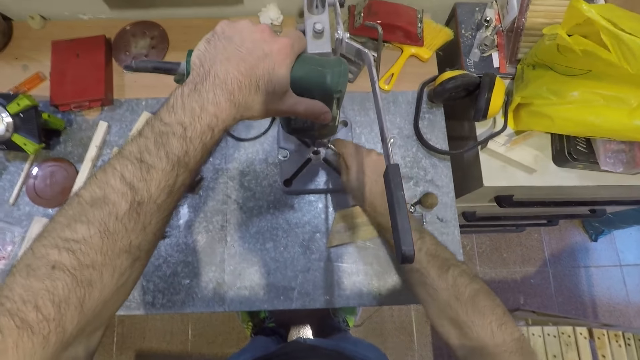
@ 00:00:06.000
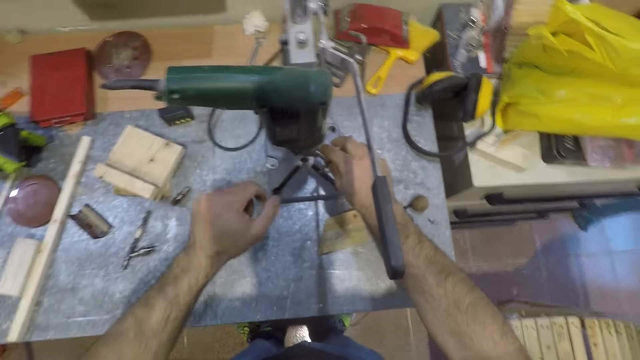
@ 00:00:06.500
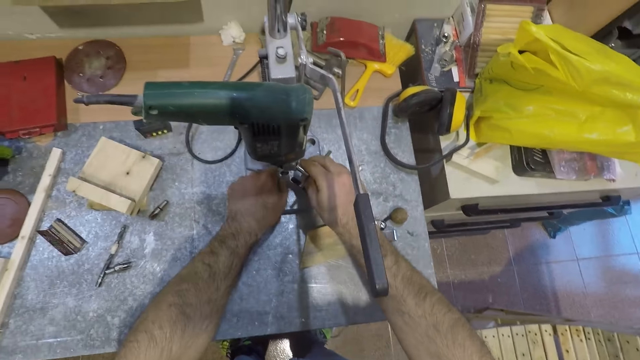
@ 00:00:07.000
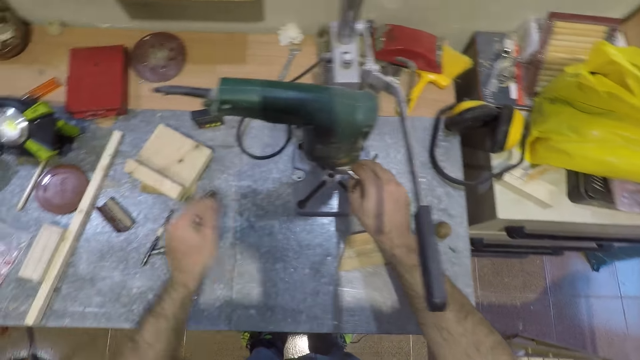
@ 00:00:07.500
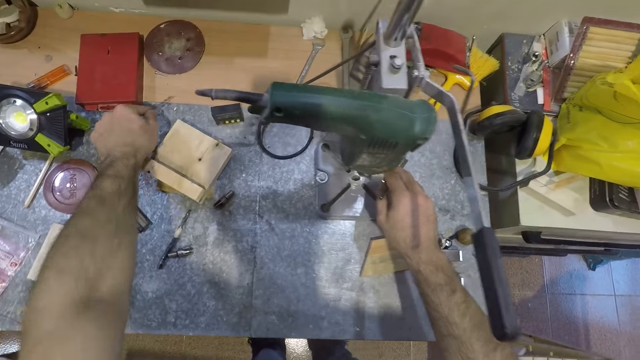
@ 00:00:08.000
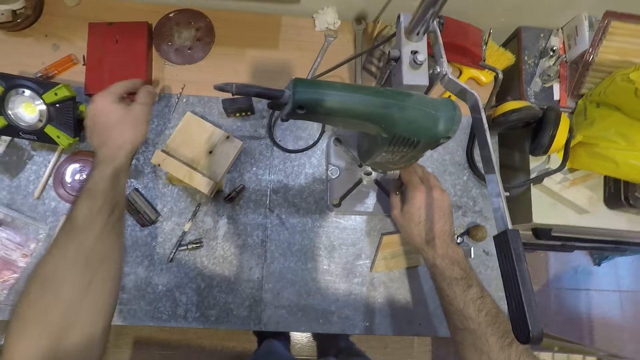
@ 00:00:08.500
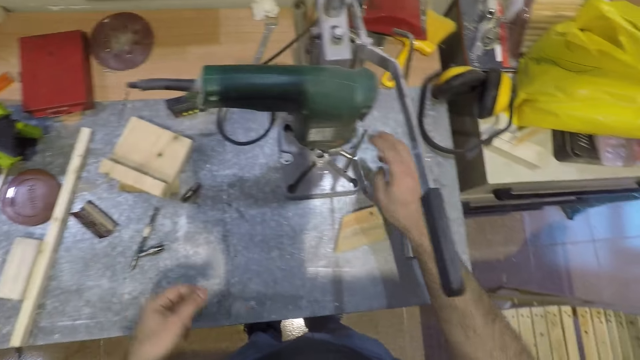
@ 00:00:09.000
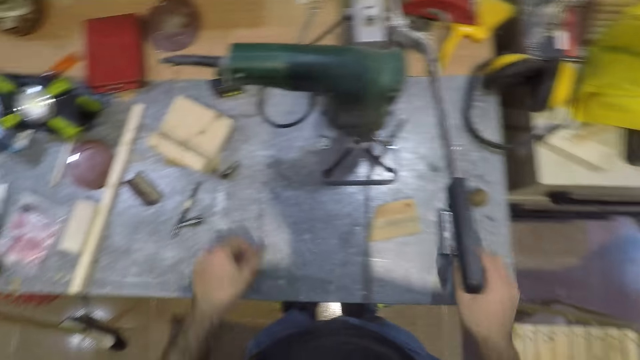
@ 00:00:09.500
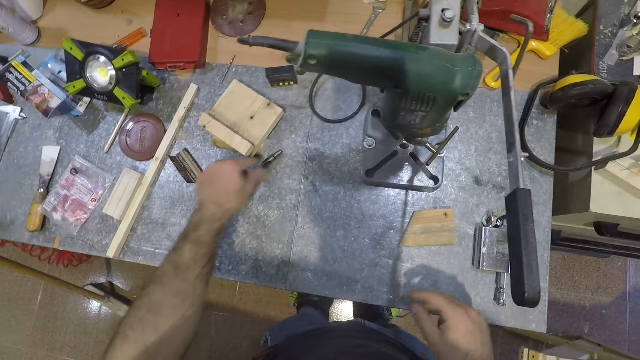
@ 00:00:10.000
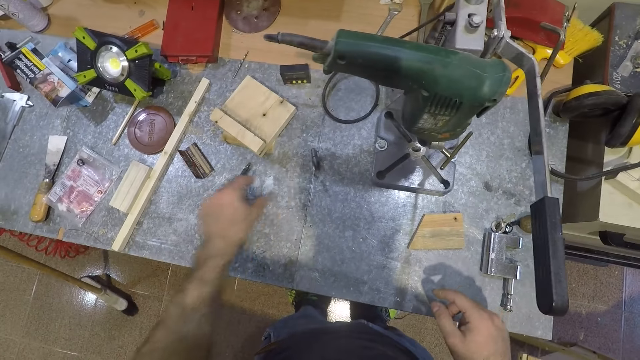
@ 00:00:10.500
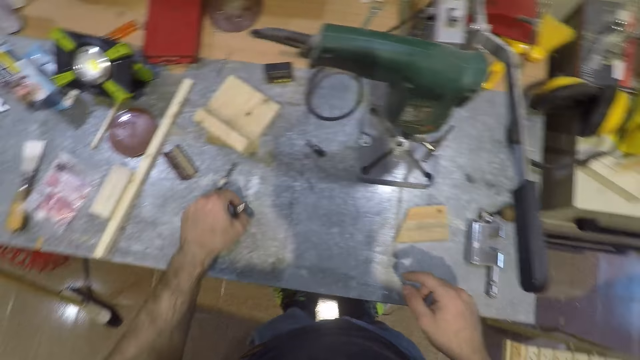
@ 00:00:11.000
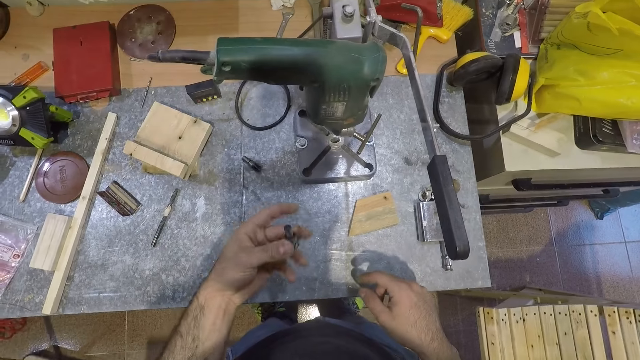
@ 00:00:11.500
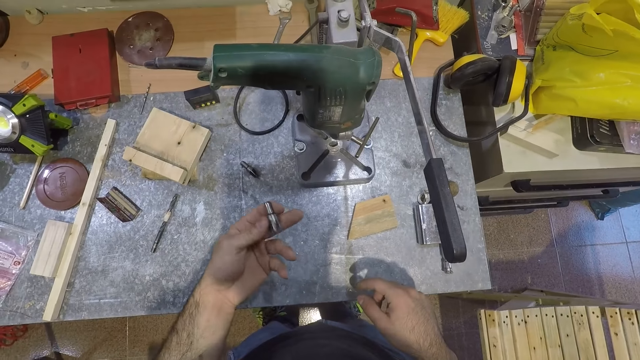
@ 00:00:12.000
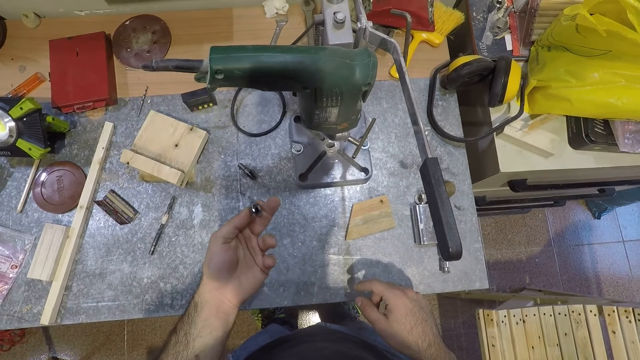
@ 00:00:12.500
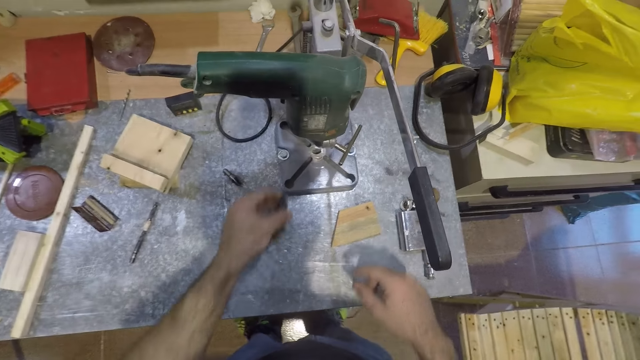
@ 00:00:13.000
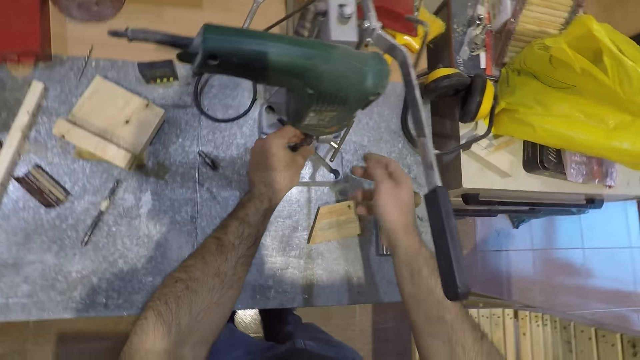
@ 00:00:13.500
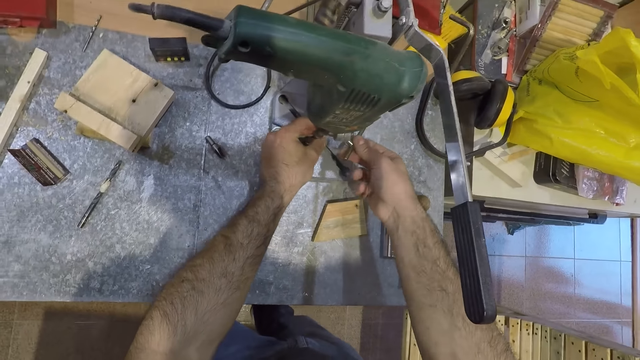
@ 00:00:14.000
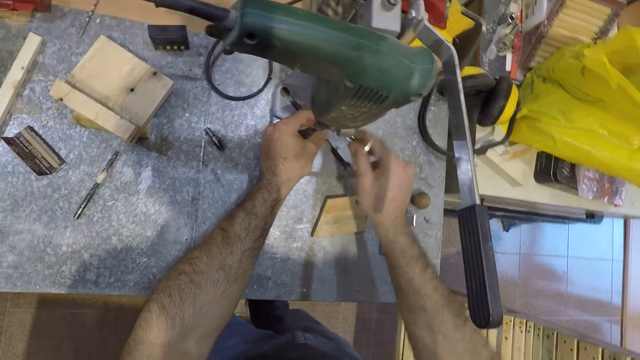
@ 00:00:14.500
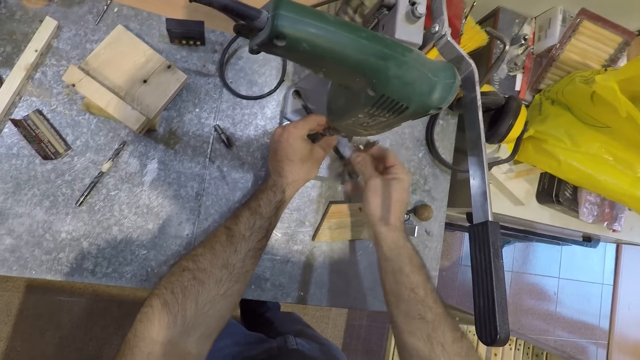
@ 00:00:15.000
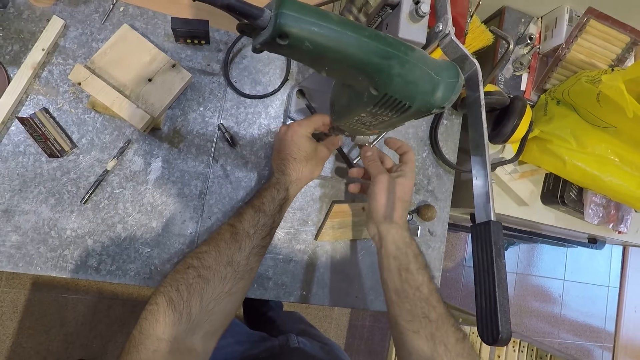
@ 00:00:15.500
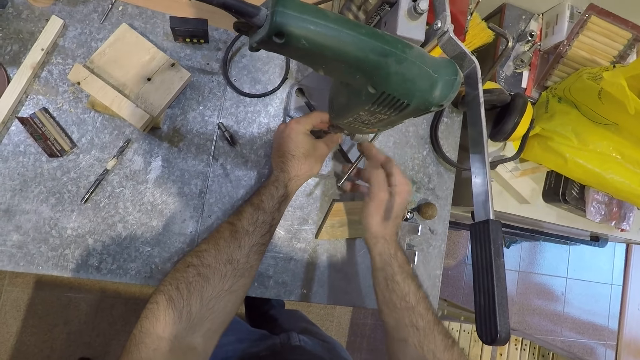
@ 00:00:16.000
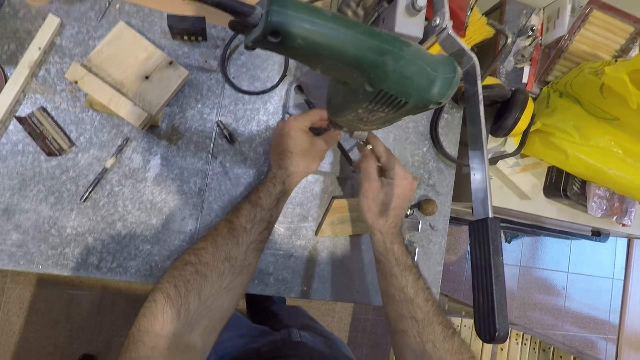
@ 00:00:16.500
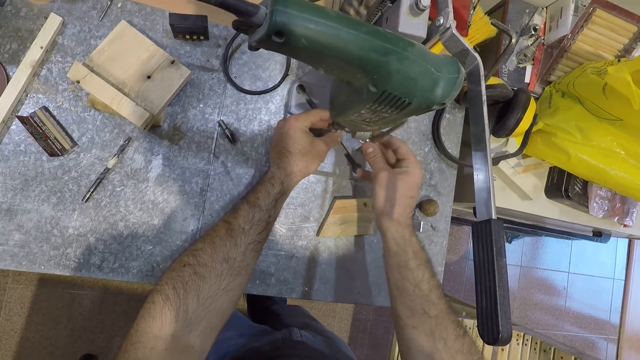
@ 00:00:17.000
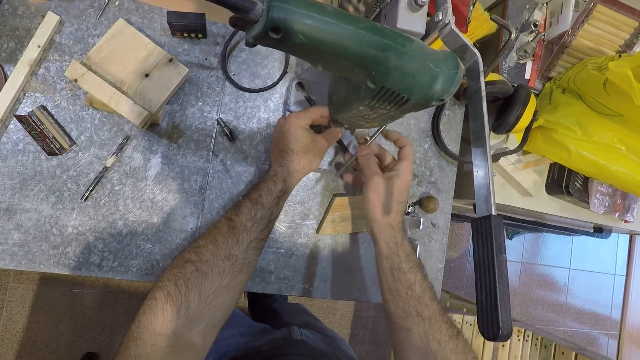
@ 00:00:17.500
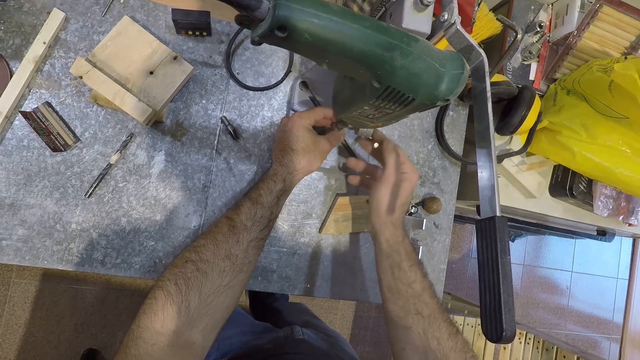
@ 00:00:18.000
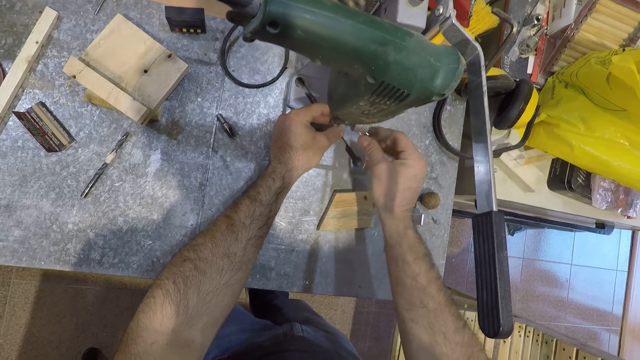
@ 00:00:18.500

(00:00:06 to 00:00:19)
The camera wearer removes his left hand from the mortising machine. He picks a drill bit or spanner from the table with his left hand. He drops the drill bit on the table. He removes his right hand from the spanner. He touches a chuck on the table with his left hand. He picks another chuck from the table with his left hand. He picks the spanner. He moves the chuck towards the base of the mortising machine. He places his right hand on the spanner. He fixes the jigsaw. He turns the spanner with his right hand in an anti-clockwise direction.

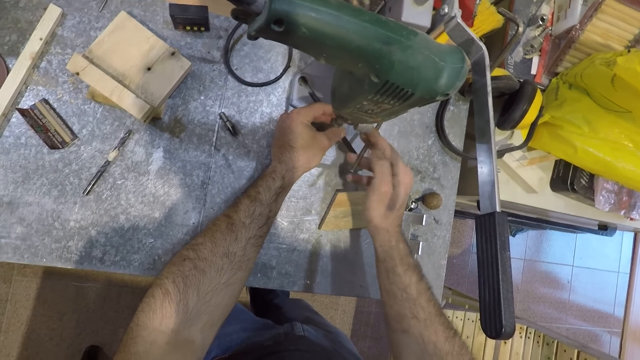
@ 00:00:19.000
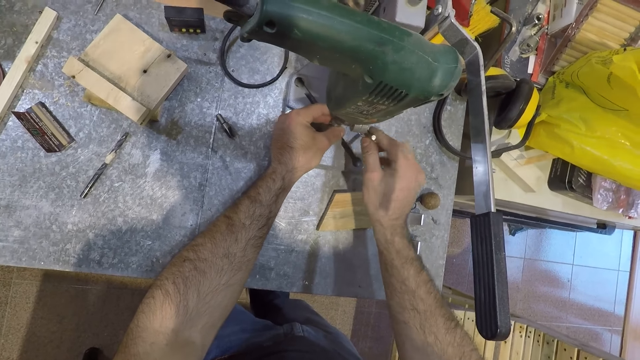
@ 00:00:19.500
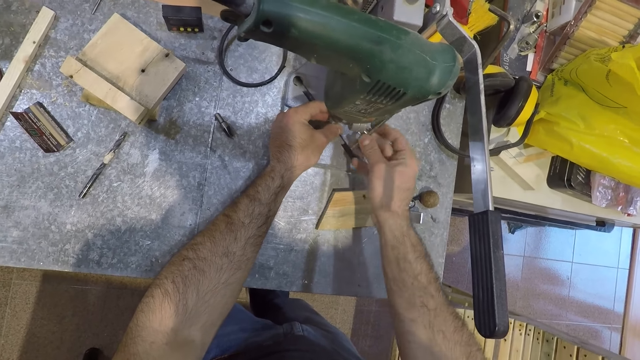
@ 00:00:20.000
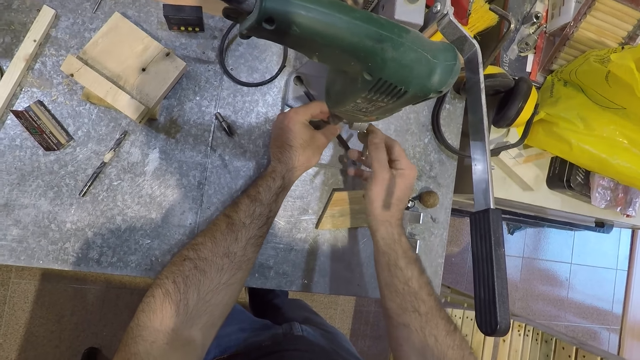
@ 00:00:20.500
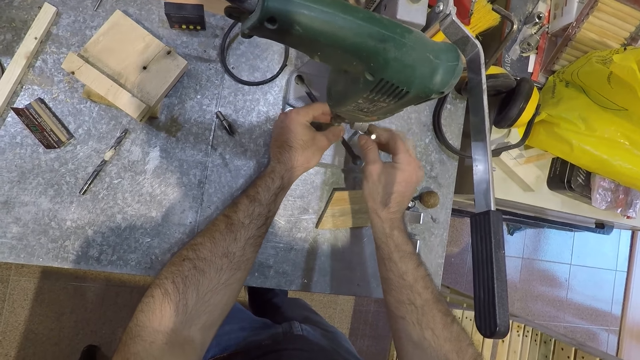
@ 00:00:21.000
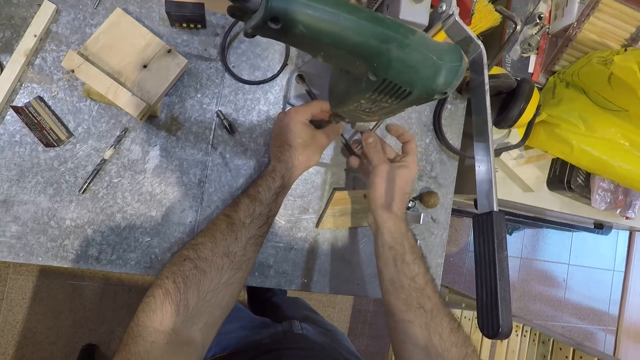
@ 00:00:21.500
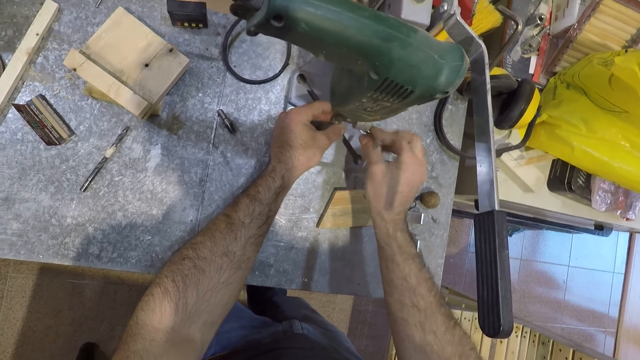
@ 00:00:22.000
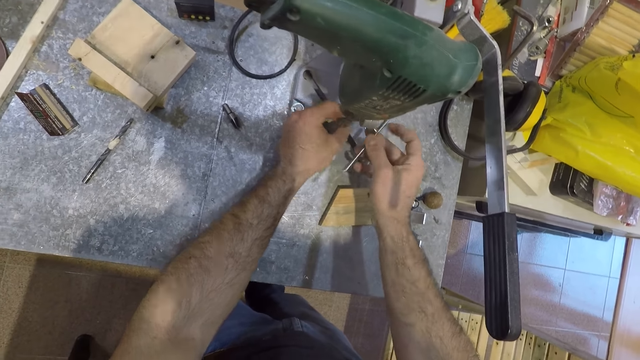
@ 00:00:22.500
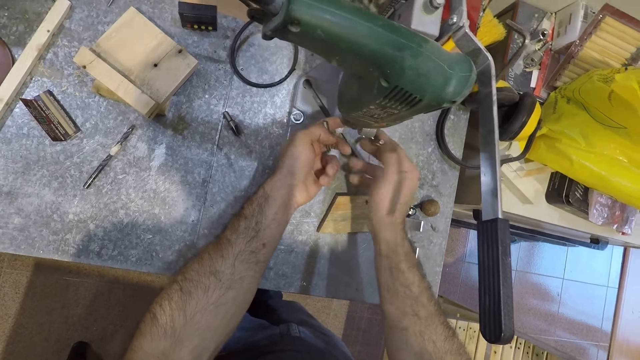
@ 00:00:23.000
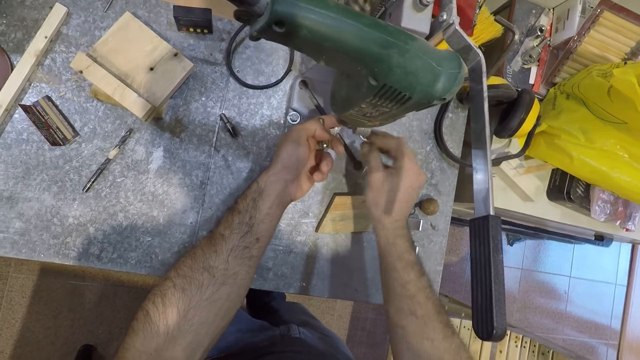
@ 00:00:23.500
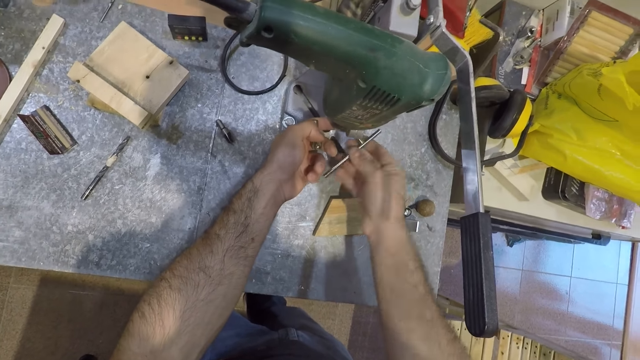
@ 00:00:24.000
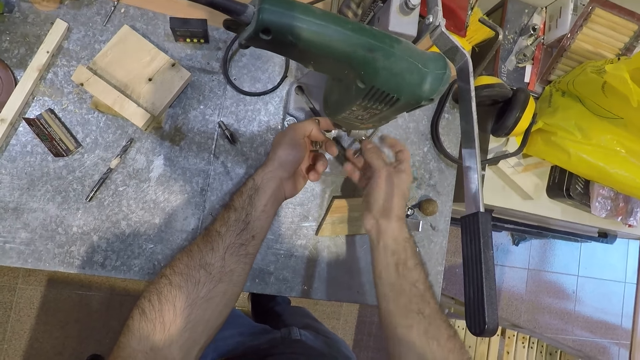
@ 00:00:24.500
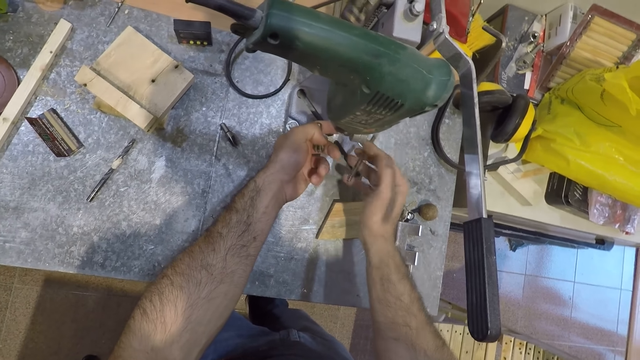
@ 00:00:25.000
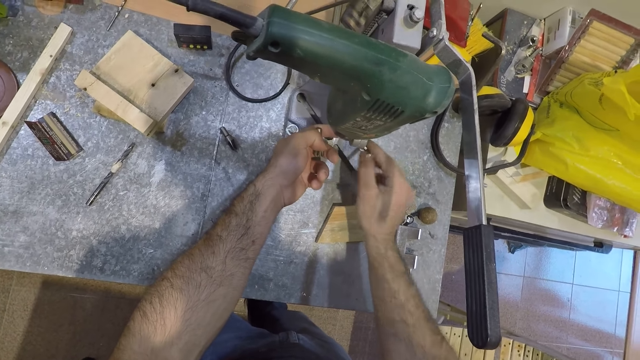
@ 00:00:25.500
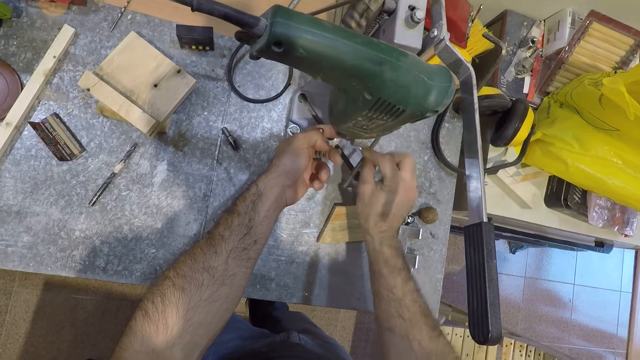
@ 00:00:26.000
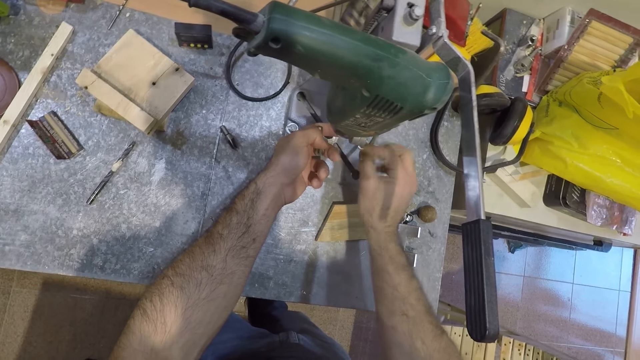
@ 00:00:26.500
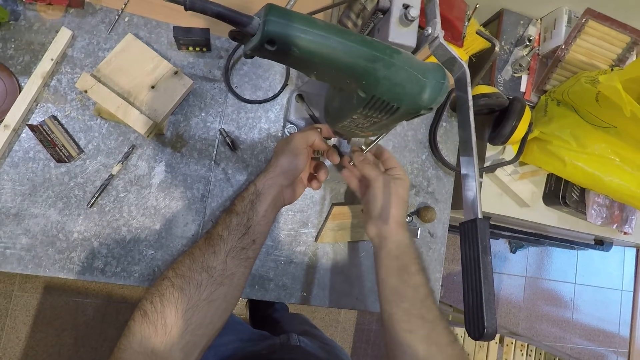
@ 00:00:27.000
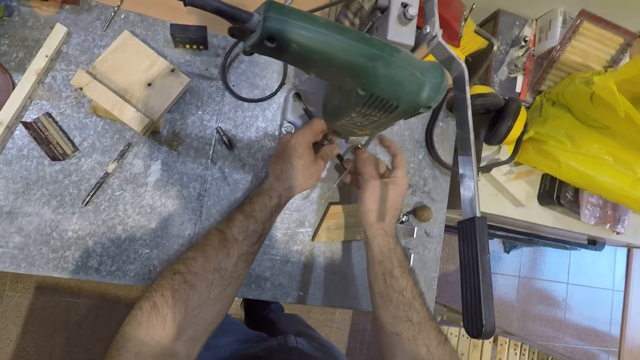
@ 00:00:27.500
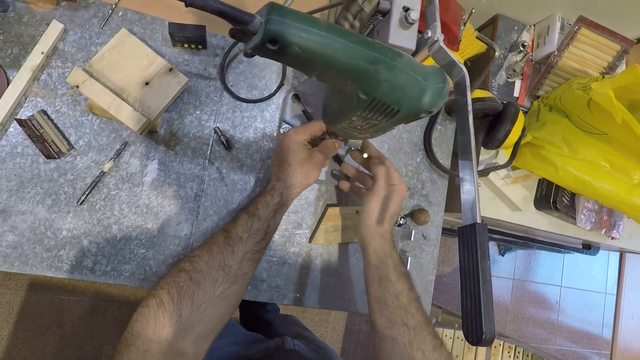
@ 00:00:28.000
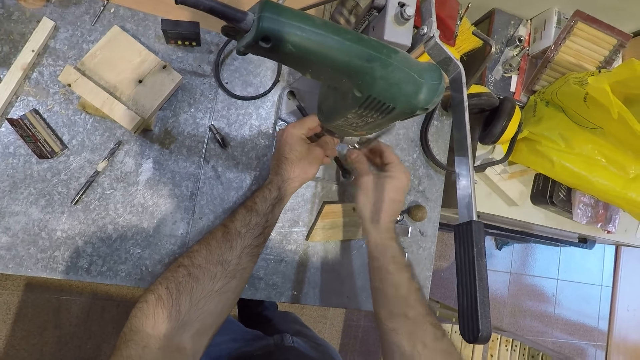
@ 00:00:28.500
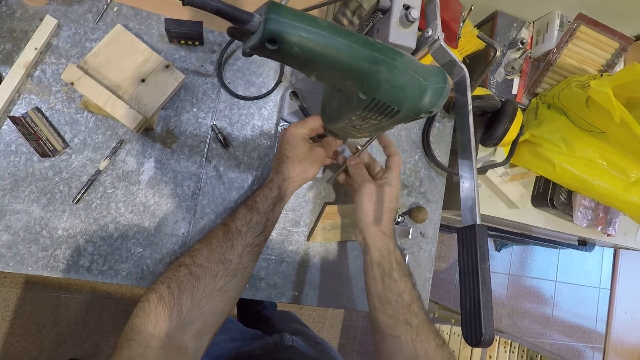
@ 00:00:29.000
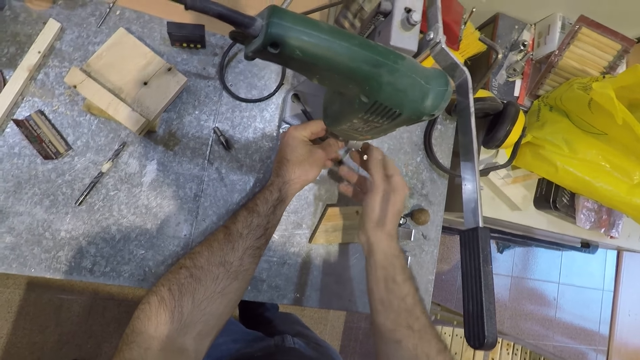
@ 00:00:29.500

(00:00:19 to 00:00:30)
The camera wearer positions his index finger at the base of the mortising machine. He moves his hand. He moves the chuck into the base of the mortising machine with his left hand.
